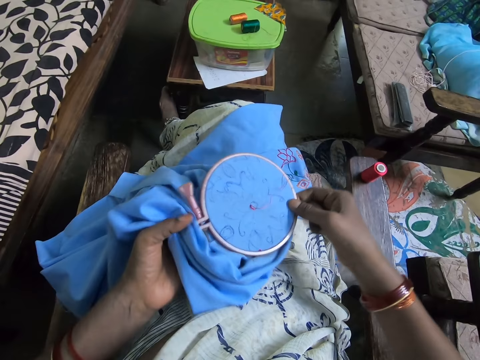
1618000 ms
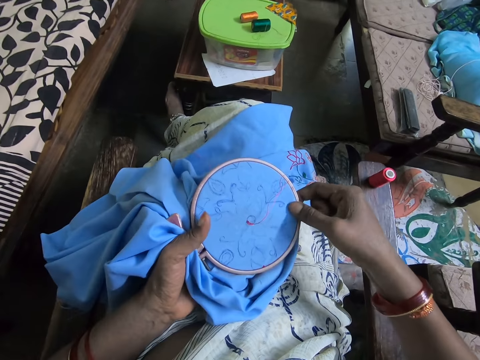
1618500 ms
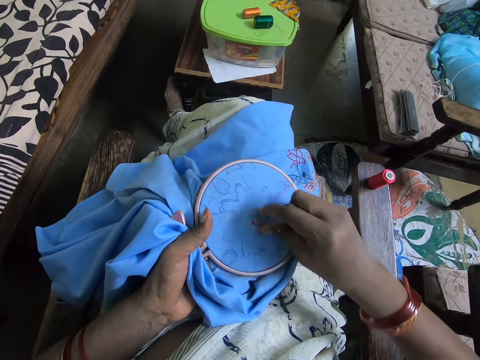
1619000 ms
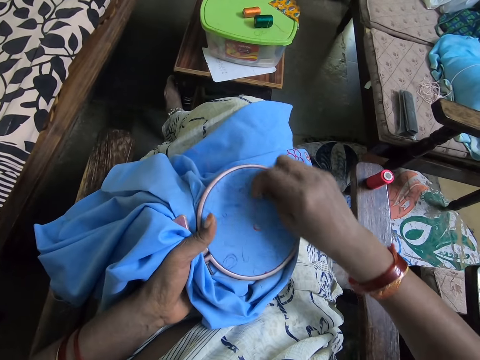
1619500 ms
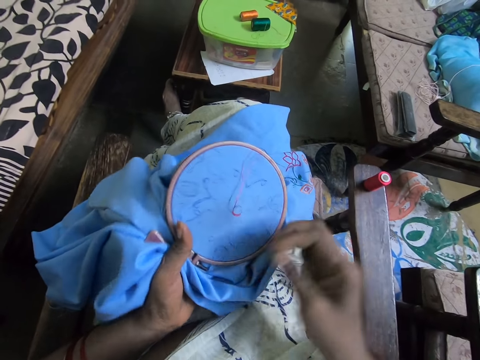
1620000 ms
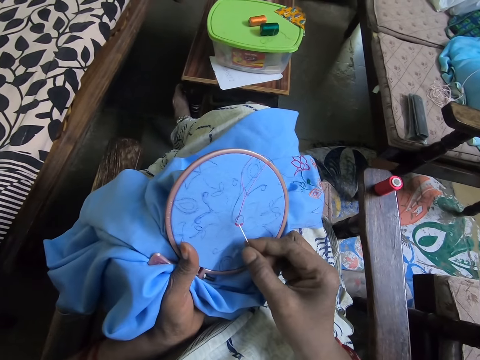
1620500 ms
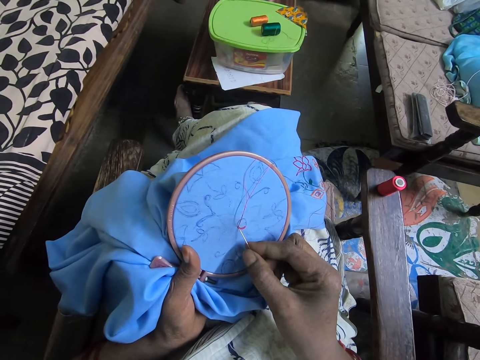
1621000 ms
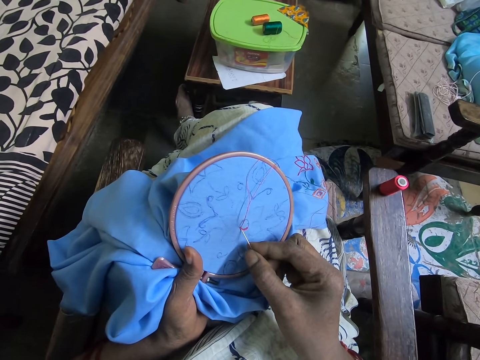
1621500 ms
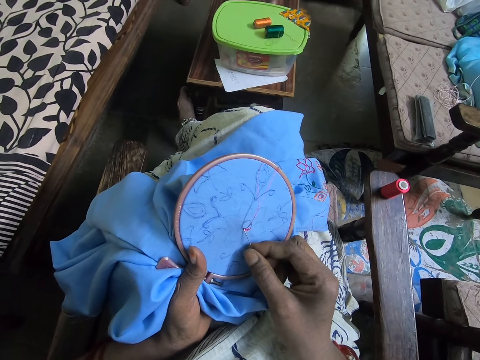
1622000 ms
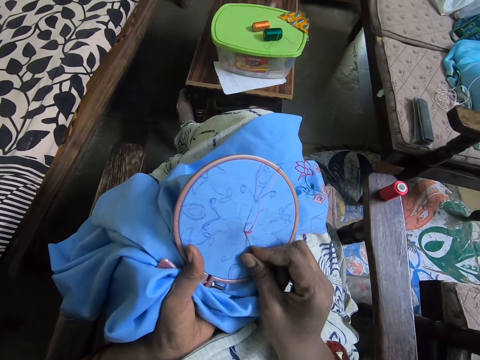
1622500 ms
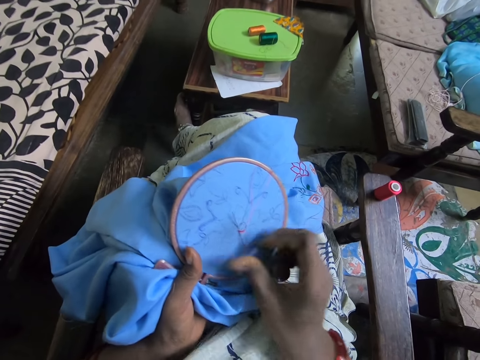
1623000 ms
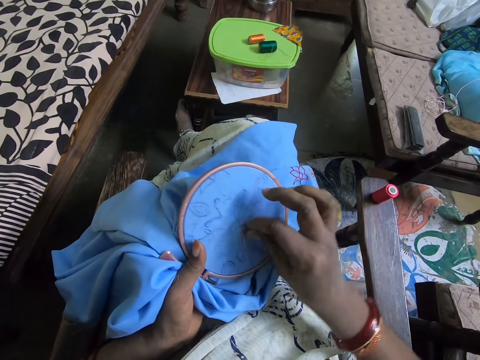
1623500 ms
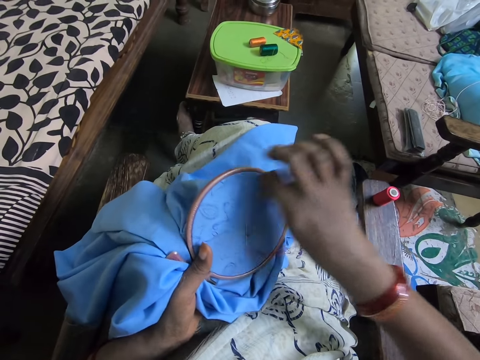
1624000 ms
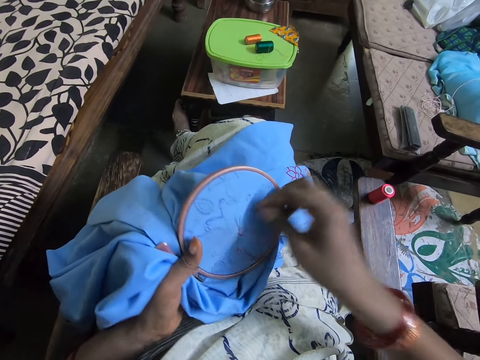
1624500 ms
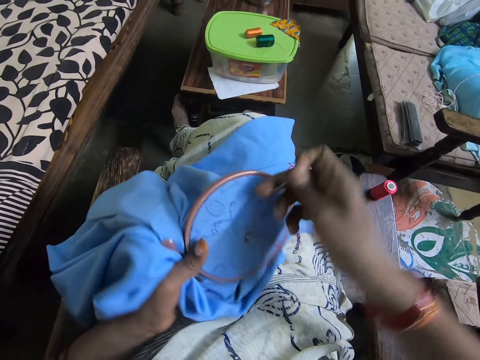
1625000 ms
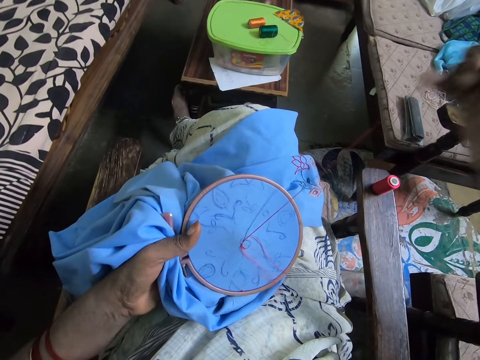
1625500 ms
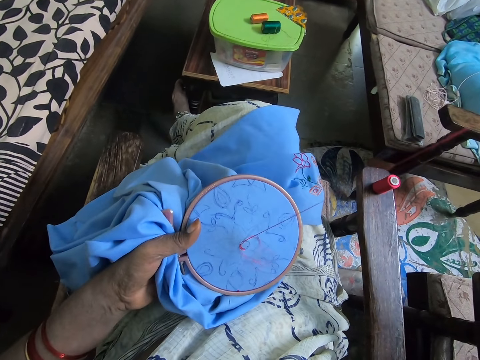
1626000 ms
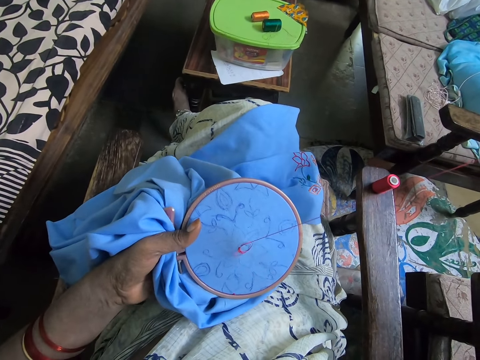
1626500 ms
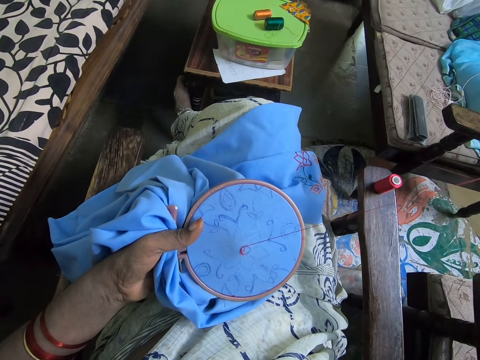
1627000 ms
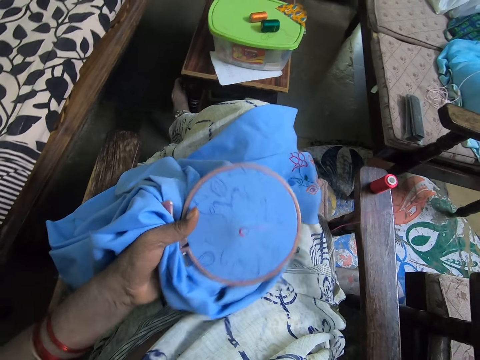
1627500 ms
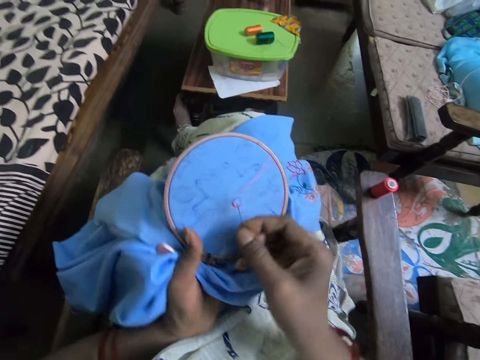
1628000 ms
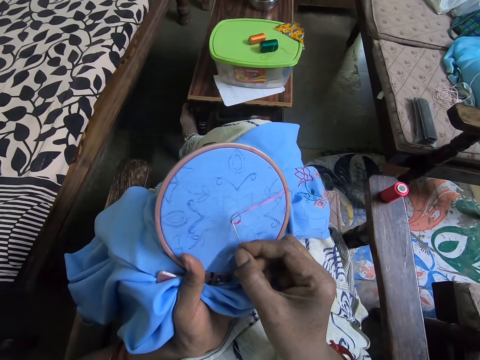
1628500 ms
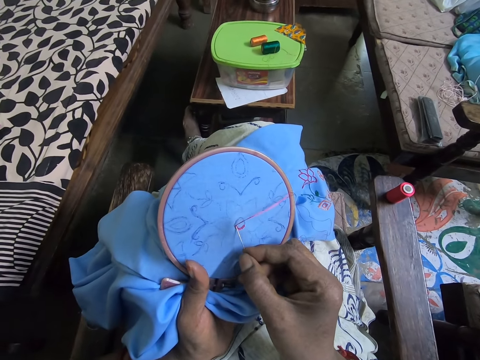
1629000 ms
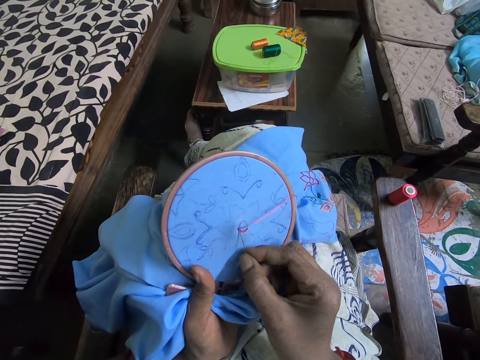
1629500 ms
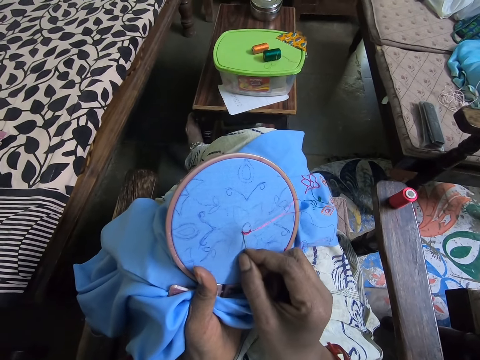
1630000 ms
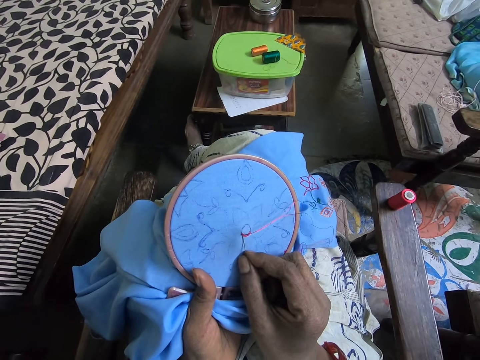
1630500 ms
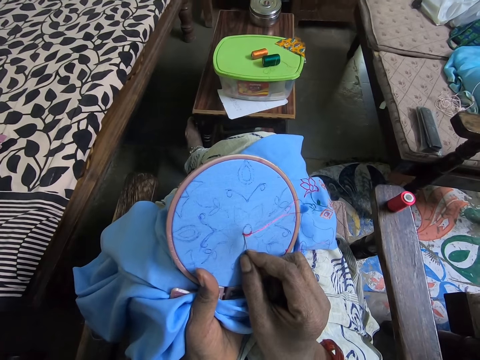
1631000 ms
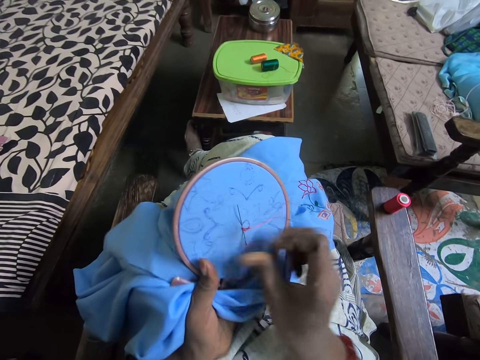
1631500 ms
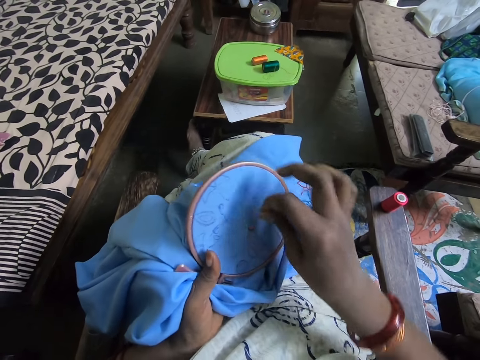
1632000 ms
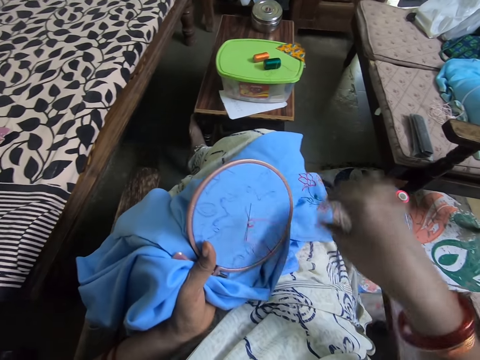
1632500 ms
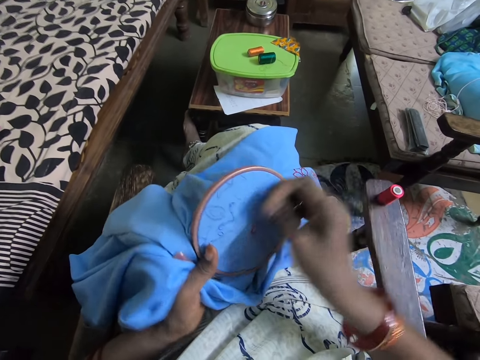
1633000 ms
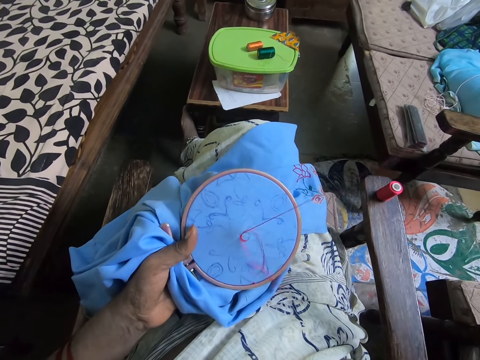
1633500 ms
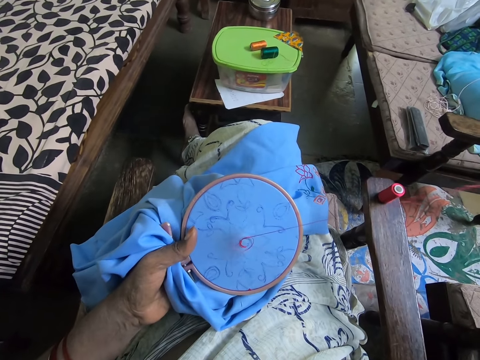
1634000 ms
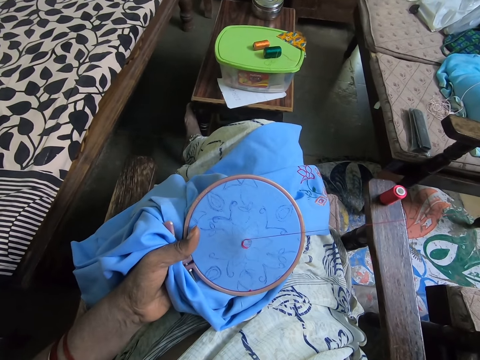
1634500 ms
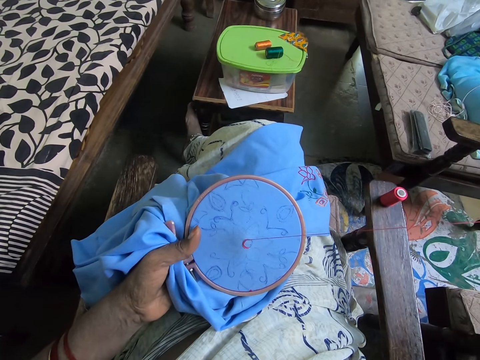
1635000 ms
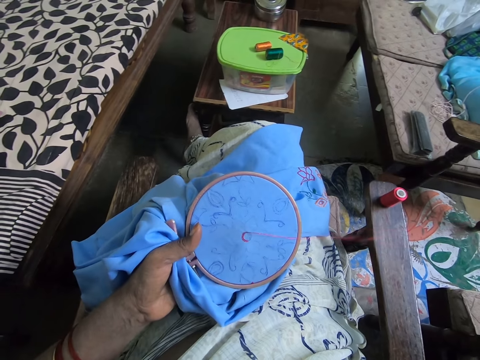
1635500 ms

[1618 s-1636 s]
The camera wearer holds a fabric and pulls a yarn. They insert the yarn in the fabric. They put a needle inside the fabric. They roll a string on the yarn and move the yarn over the needle. They pull the yarn and pull the needle. They insert the yarn in the fabric. They put the needle inside the fabric. They roll the string on the yarn and move the yarn over the needle. They pull the yarn and pull the needle.

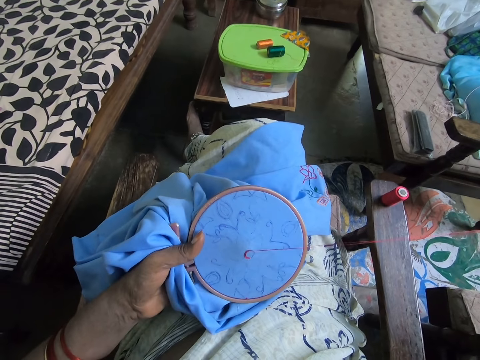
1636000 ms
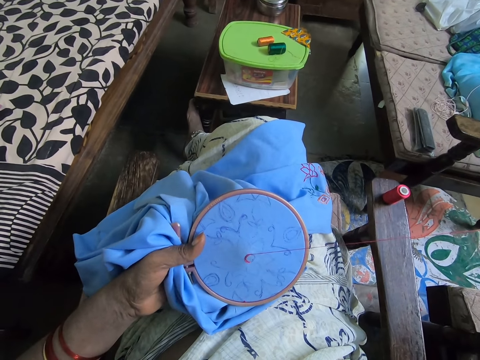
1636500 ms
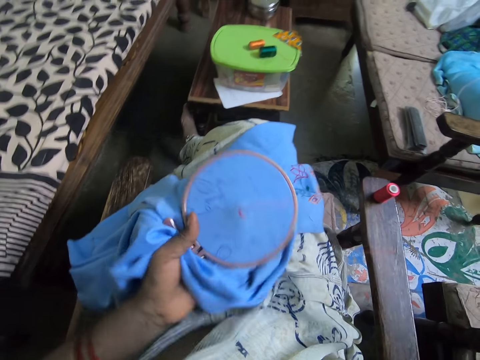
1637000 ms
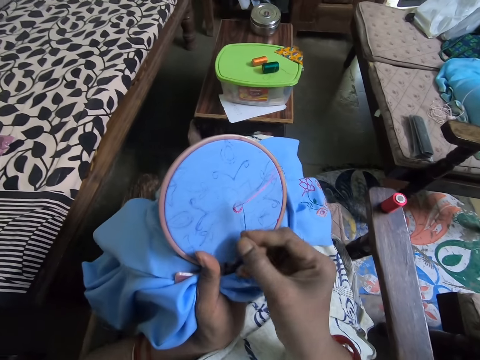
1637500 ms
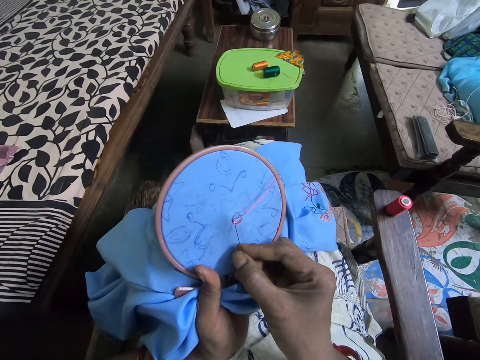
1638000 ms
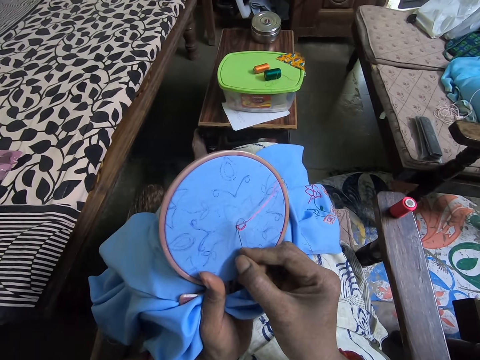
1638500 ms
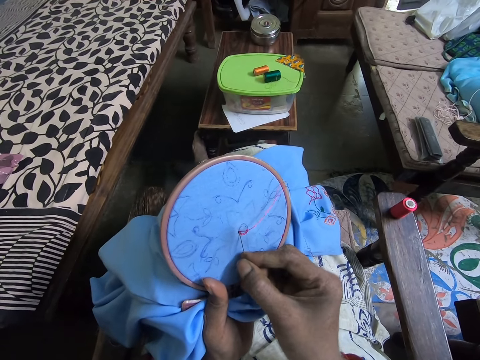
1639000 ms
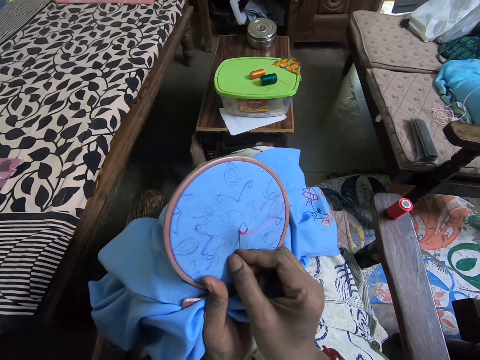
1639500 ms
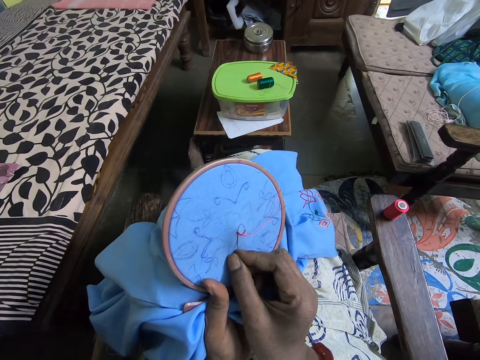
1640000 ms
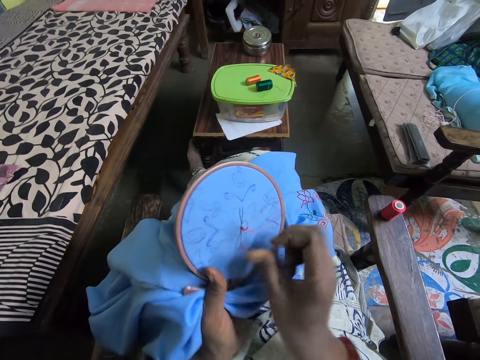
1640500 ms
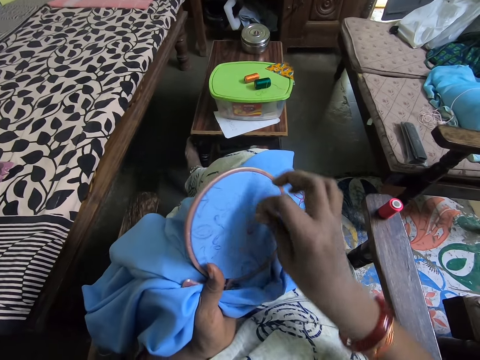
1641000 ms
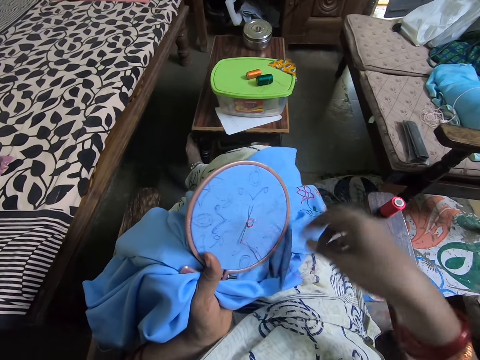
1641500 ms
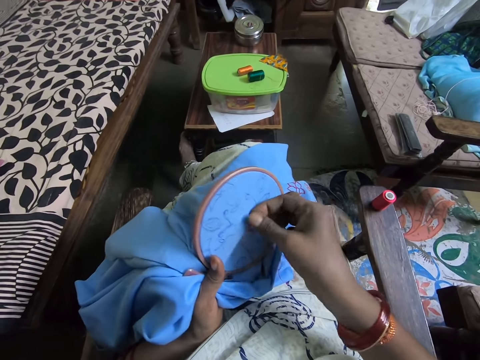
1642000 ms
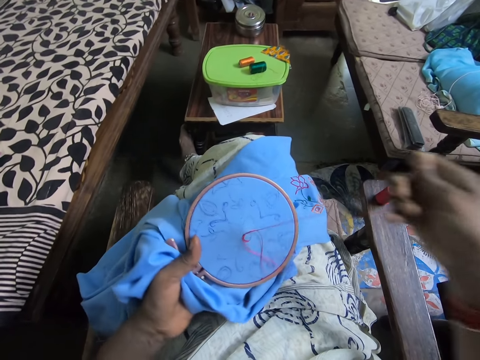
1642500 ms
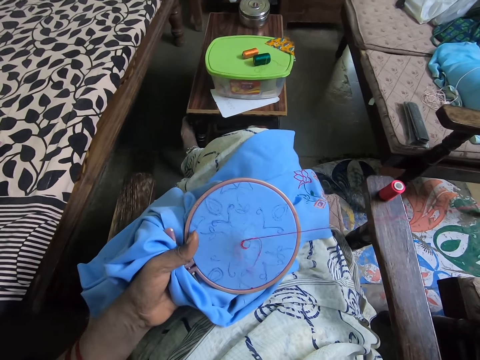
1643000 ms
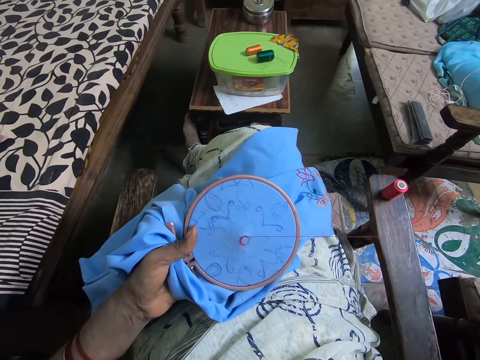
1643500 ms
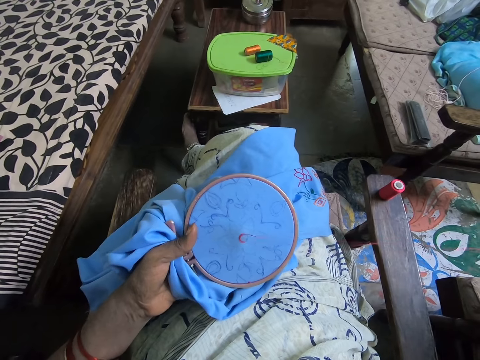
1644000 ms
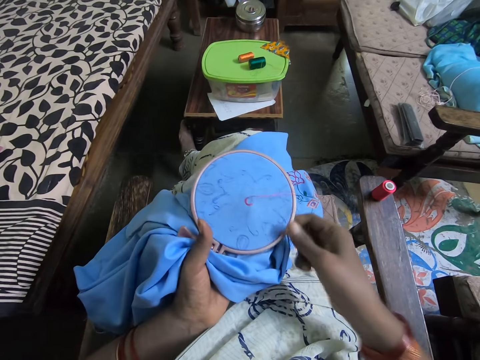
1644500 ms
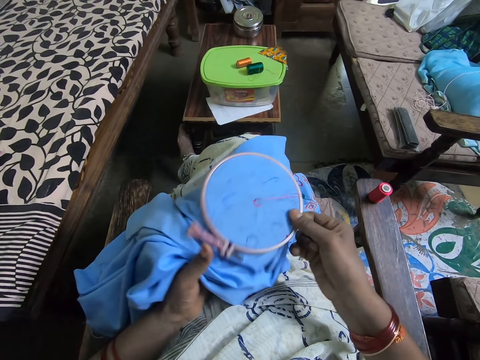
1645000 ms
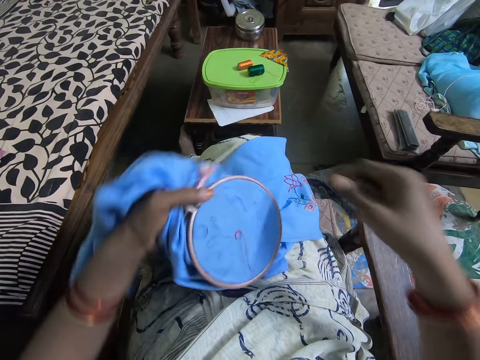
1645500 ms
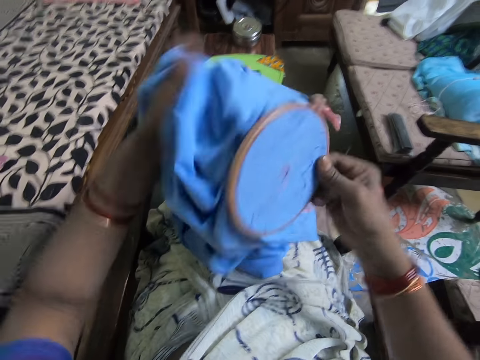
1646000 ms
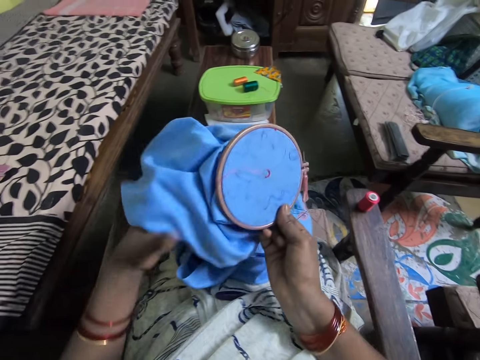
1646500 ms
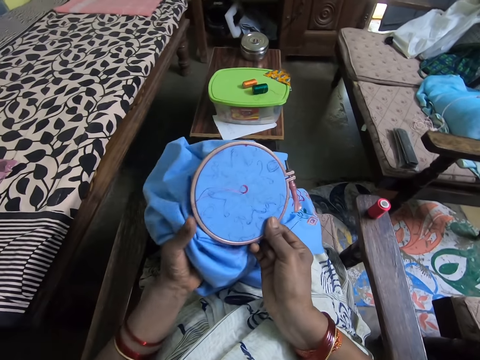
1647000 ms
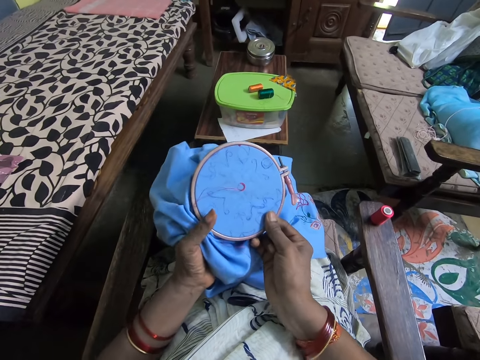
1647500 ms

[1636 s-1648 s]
The camera wearer rotates the piece of cloth. They sew the piece of cloth with a needle. They rotate the piece of cloth.
